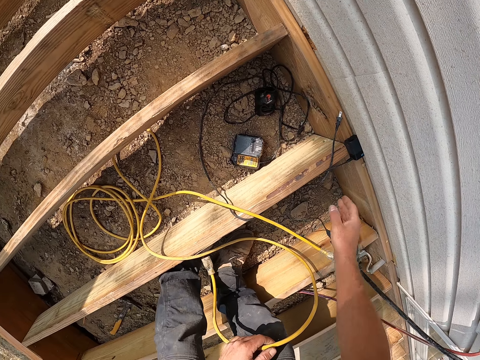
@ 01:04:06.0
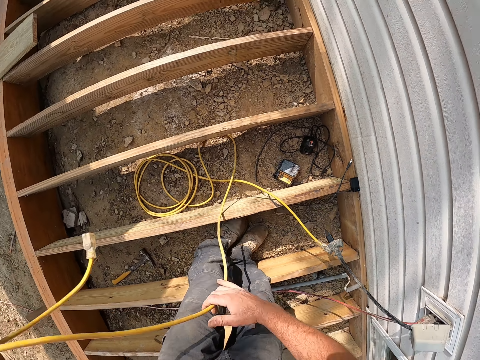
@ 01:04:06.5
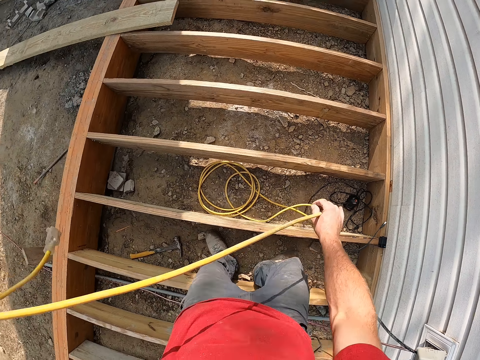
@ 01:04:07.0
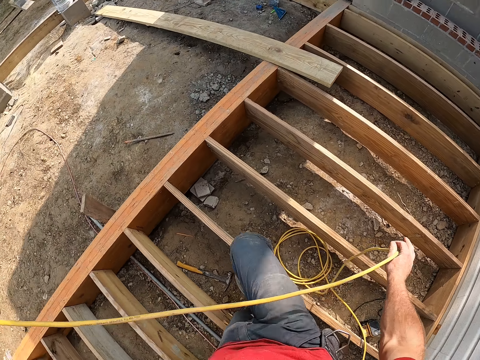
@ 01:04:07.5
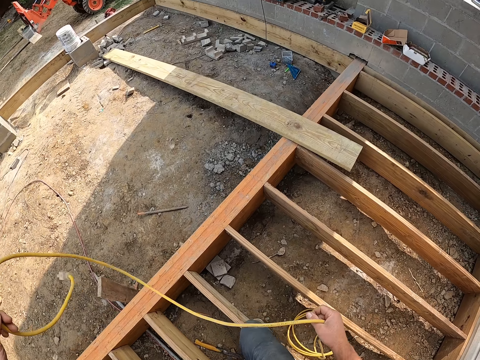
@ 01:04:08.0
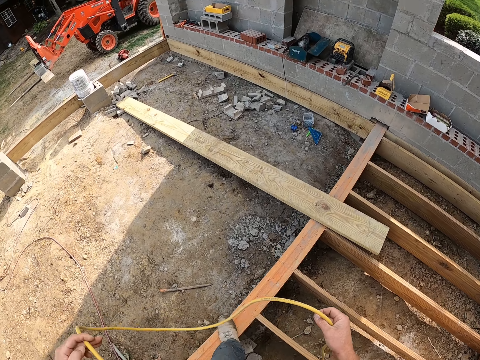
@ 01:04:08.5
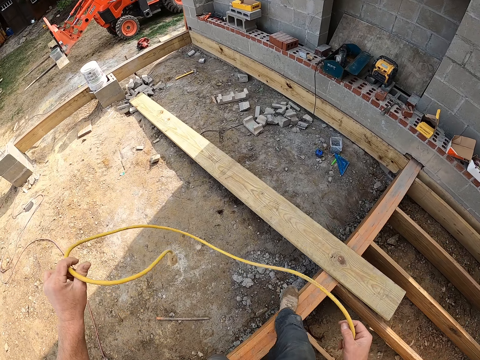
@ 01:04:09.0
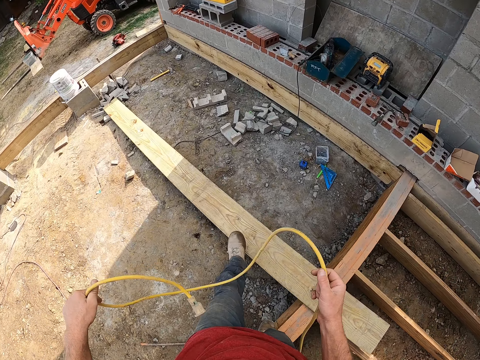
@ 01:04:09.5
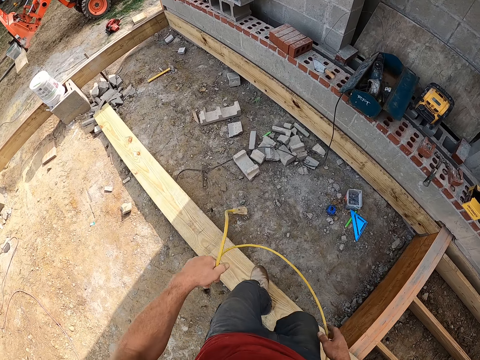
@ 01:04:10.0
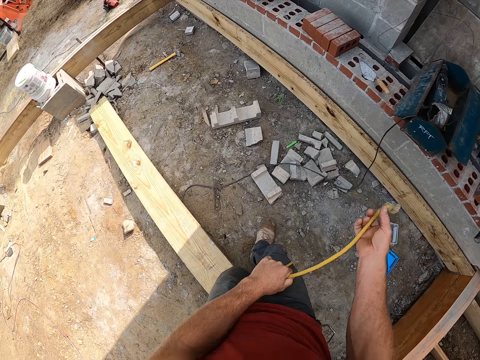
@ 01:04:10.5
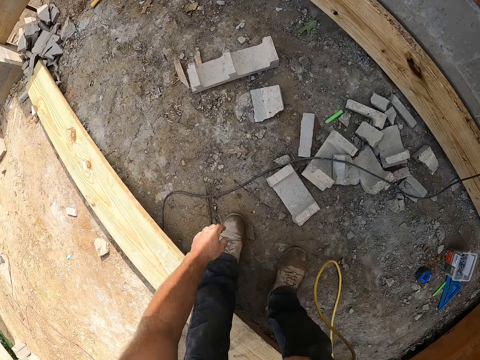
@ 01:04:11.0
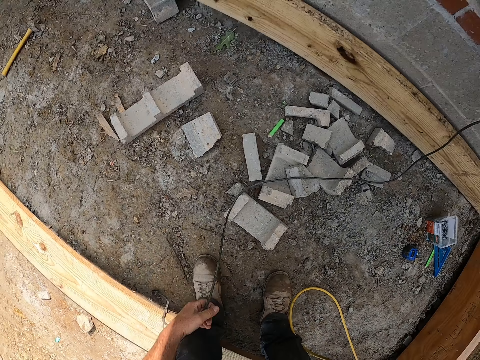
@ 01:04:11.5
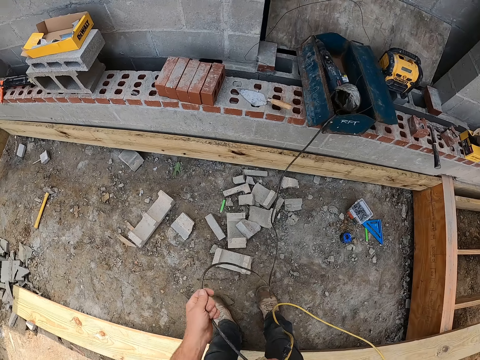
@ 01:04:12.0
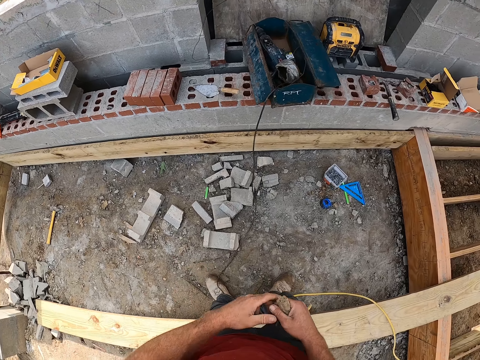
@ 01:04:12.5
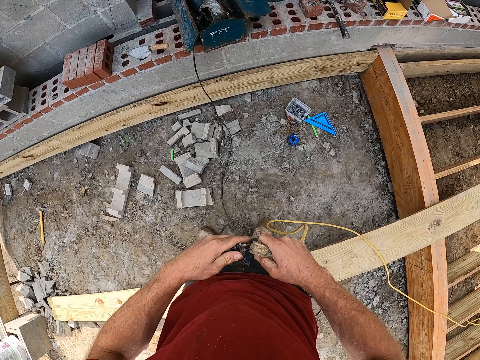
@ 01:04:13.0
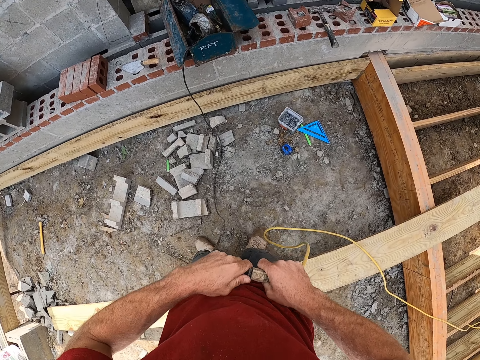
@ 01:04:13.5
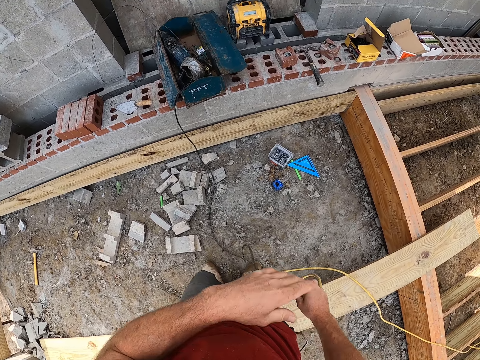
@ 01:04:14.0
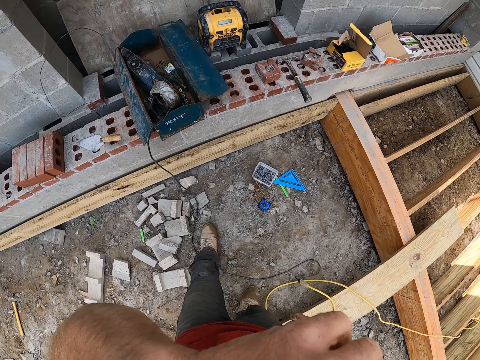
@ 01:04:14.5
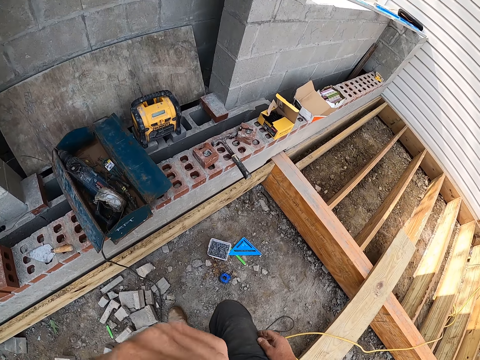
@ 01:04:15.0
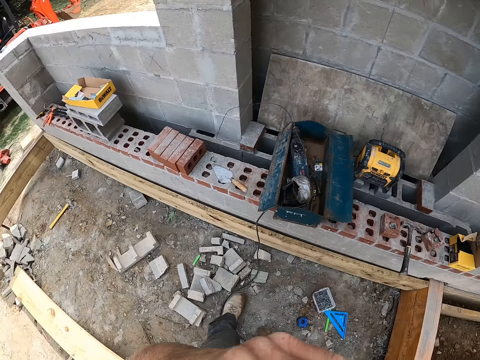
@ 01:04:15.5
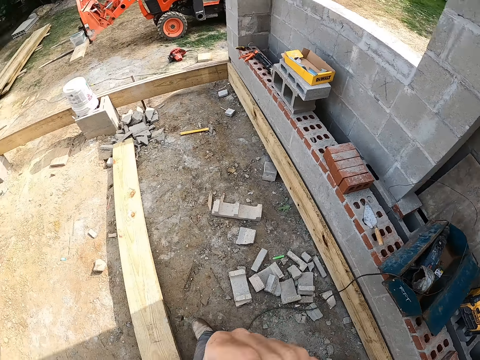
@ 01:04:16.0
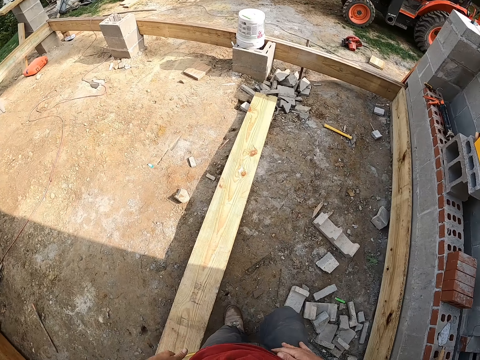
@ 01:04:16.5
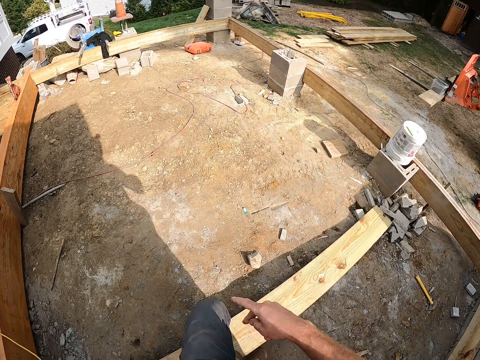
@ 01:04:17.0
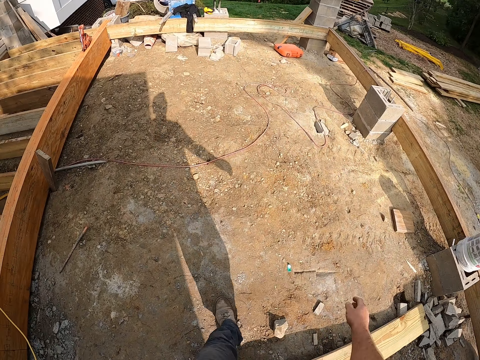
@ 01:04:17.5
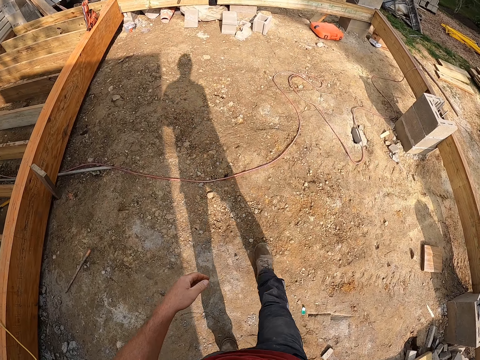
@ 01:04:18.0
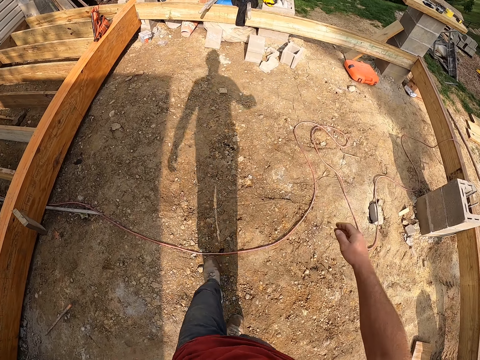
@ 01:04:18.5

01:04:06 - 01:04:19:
The camera wearer stands. He pulls the cable in his hand. He stretches the cable with the socket on his way on the site. He takes the hand drill cable laid on the floor. He connects the cable to the socket. He drops the cable down on the floor. He wipes his hand on his head and walks in the site.

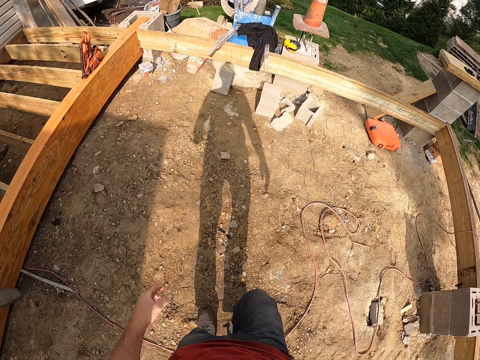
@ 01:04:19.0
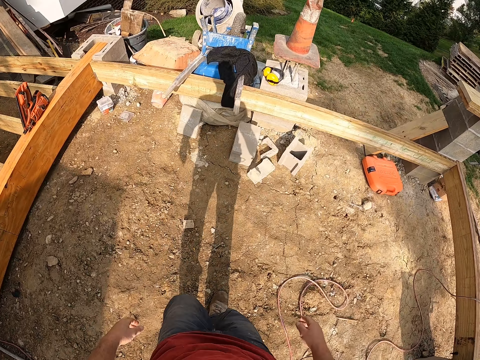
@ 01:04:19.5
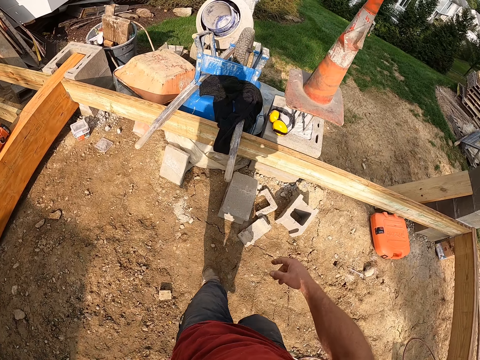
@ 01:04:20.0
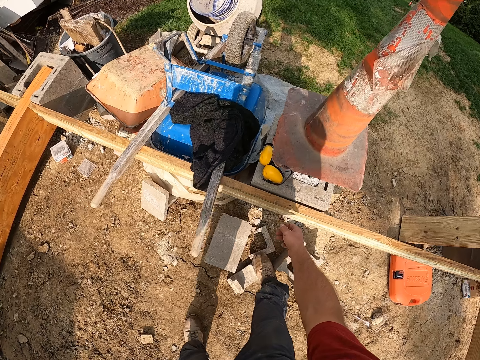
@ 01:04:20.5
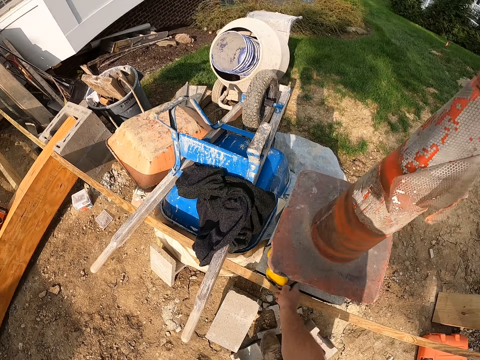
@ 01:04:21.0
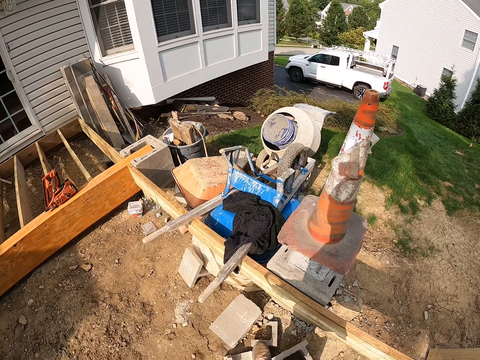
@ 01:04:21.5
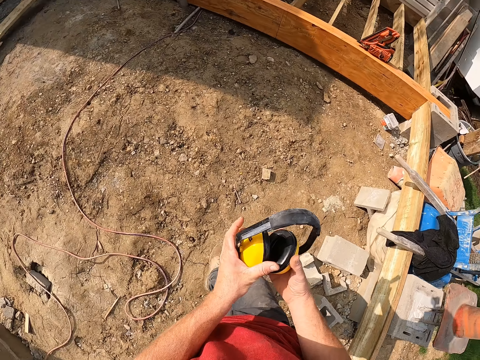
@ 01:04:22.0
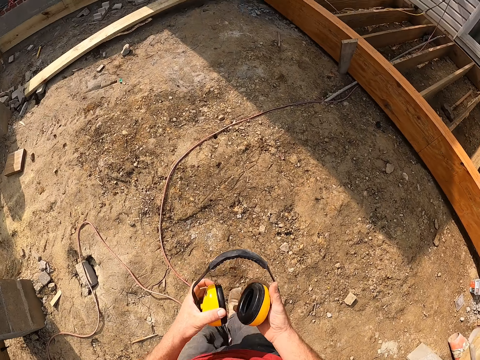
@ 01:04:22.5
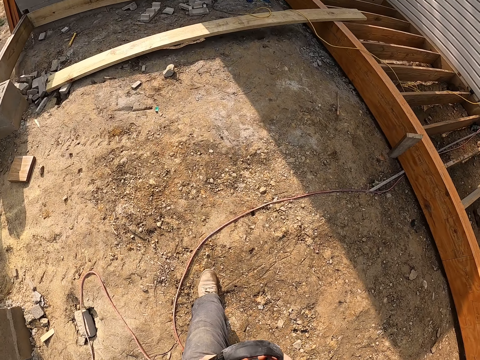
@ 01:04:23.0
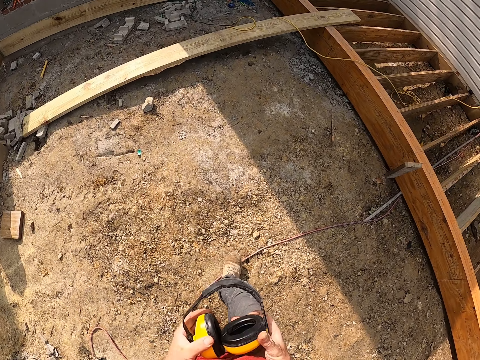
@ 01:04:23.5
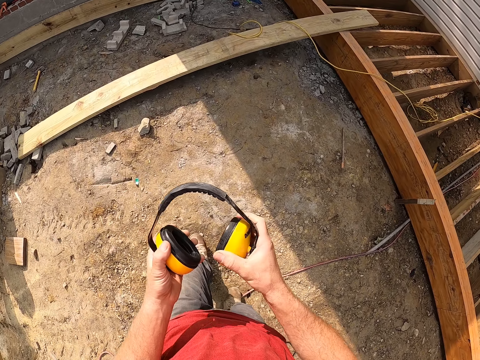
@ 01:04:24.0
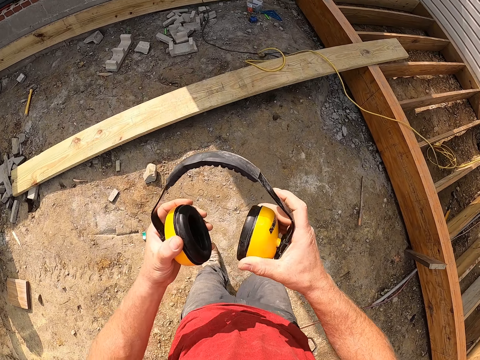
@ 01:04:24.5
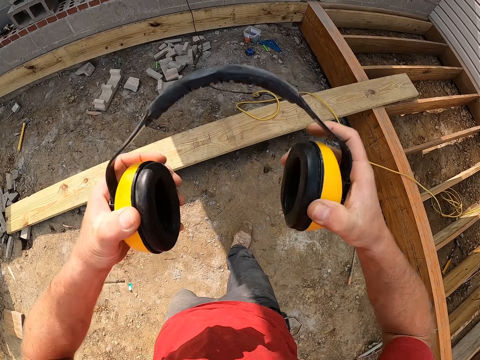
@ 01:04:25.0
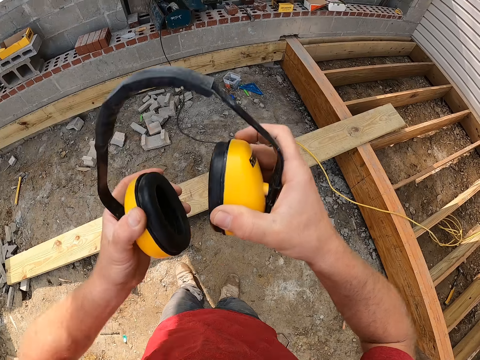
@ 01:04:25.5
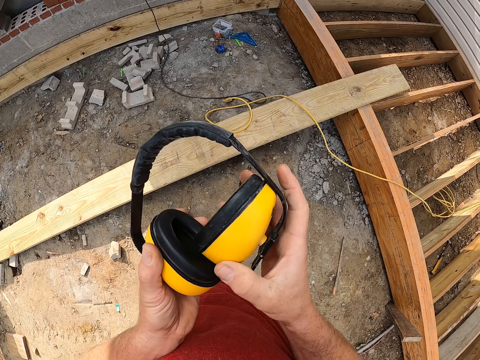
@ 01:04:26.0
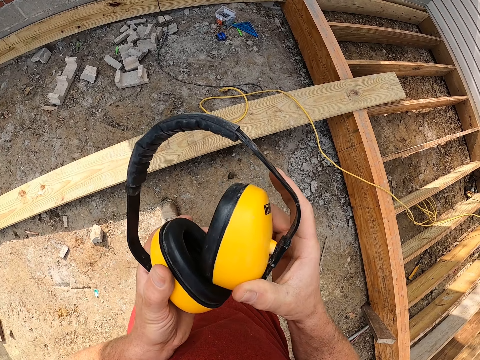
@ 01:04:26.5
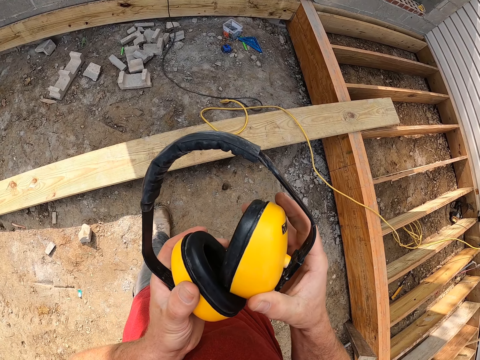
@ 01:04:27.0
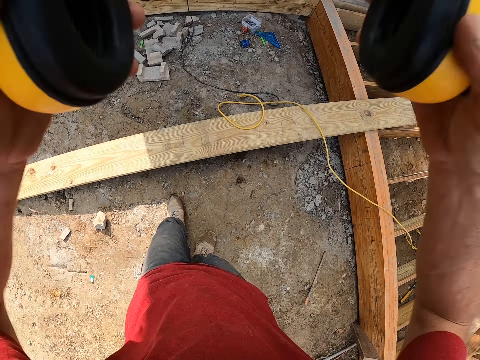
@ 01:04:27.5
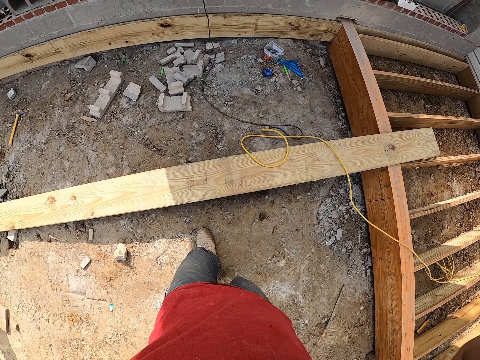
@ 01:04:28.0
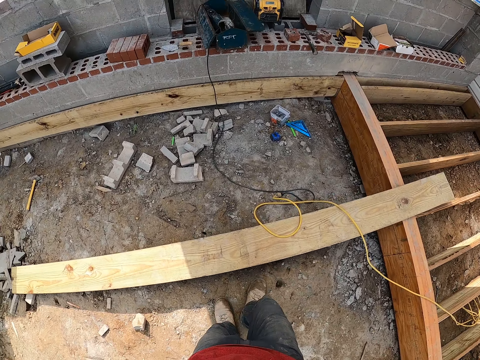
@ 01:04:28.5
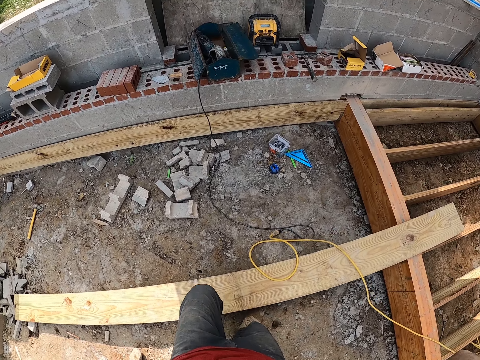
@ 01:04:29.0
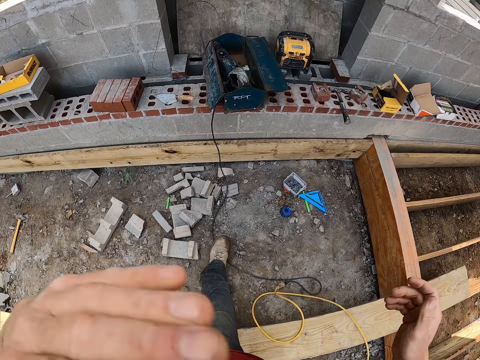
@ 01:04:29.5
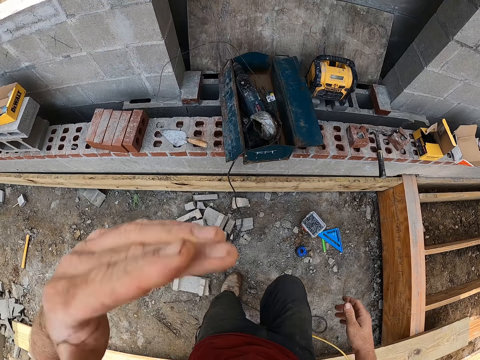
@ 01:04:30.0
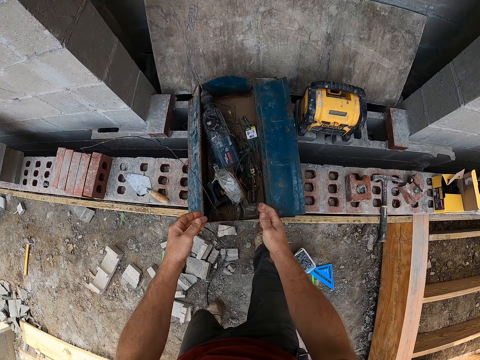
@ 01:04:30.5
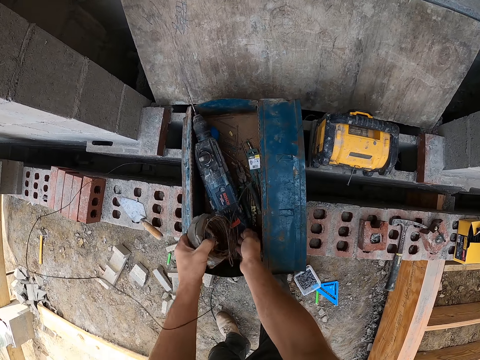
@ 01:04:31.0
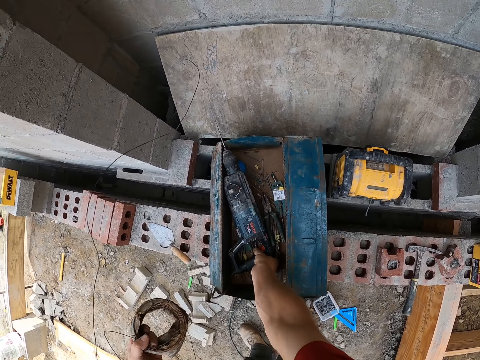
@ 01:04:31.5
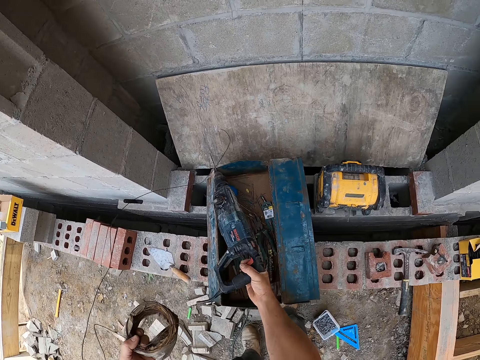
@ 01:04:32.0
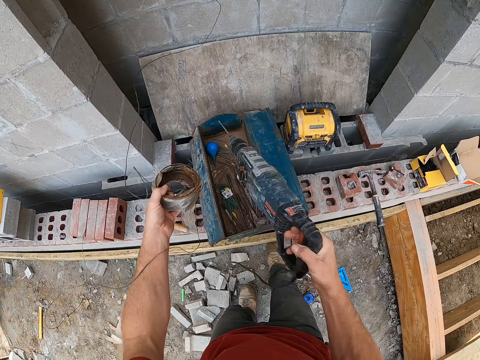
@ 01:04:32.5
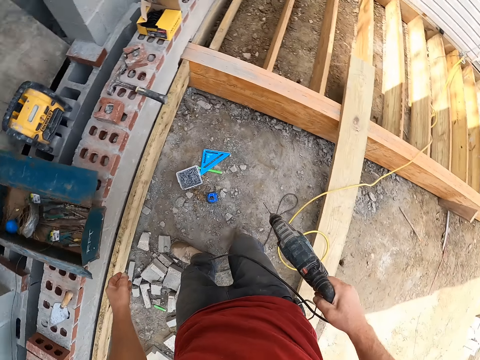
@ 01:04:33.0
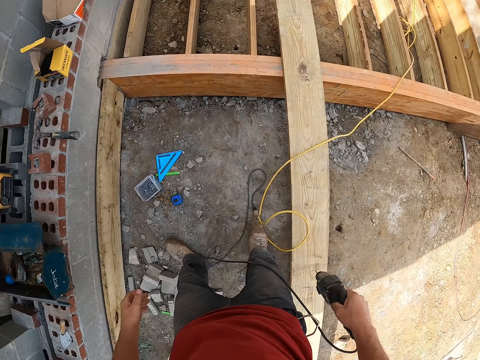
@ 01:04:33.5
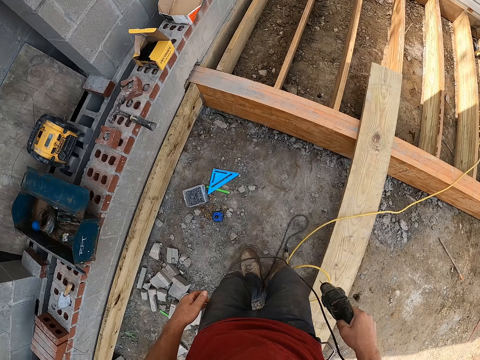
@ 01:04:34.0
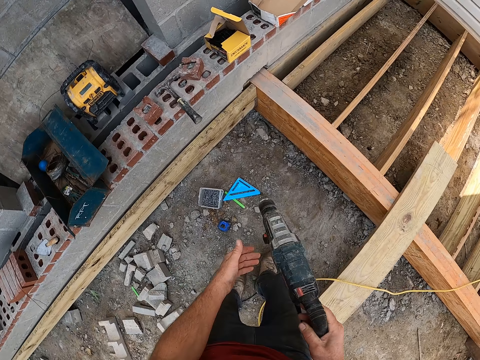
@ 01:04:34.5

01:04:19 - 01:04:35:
The camera wearer picks the earmuff placed on a construction pillar. He carries the earmuff in the site to the wall. He raises his hand. He lifts the earmuff to his head. He drops his hand. He drops back the earmuff. He stands and stares at the earmuff. He wears the earmuff on his head. He walks to the wall. He wipes his hand on his head. He picks a binding wire in a toolbox. He takes a hand drill from the box. He drops the binding wire in the toolbox. He carries the hand drill.
